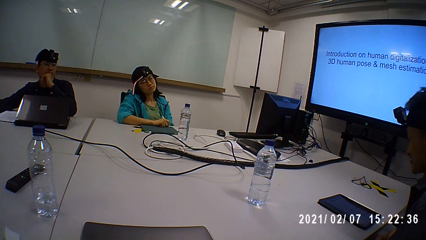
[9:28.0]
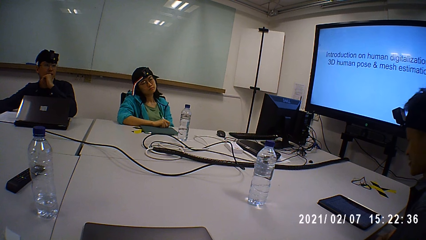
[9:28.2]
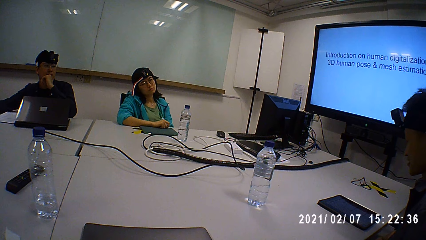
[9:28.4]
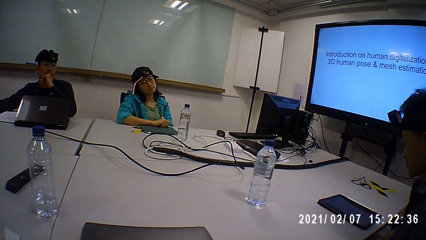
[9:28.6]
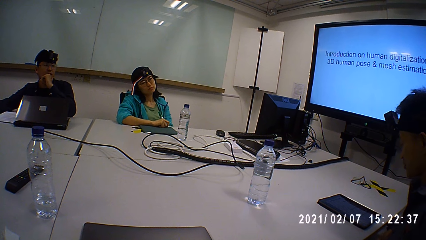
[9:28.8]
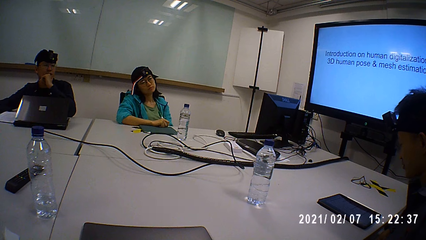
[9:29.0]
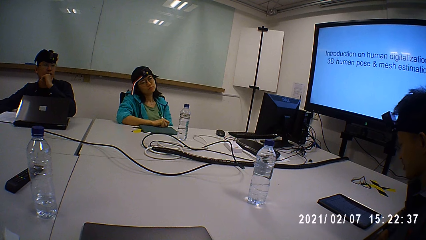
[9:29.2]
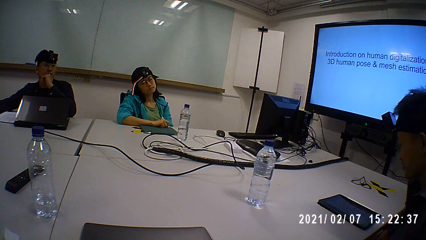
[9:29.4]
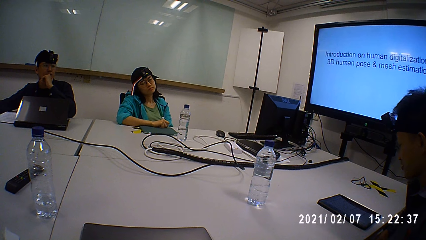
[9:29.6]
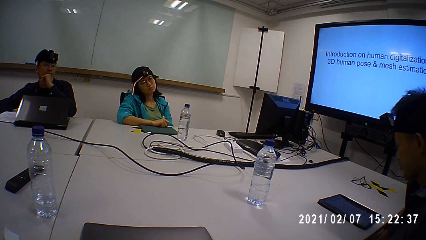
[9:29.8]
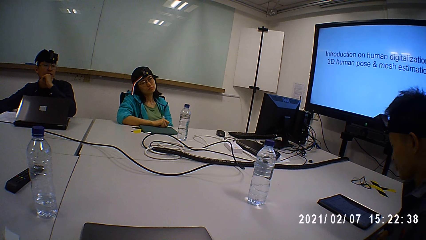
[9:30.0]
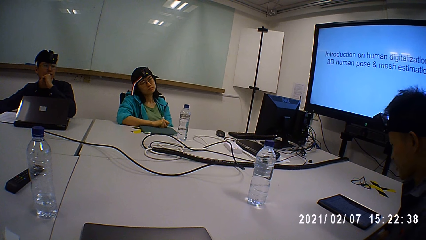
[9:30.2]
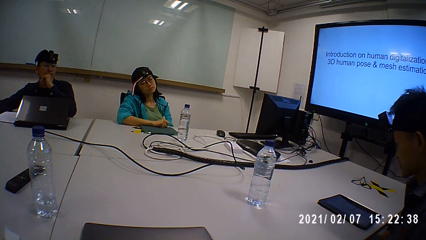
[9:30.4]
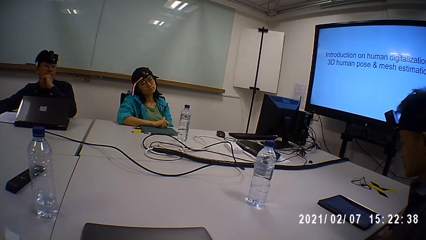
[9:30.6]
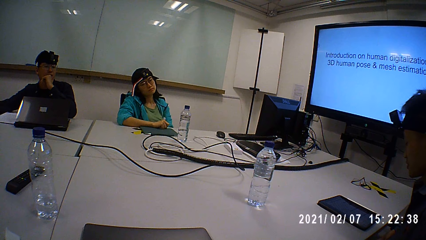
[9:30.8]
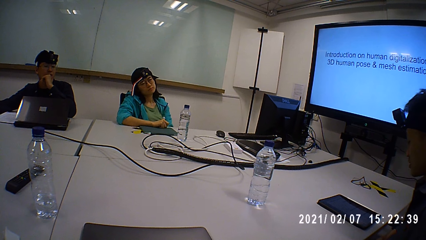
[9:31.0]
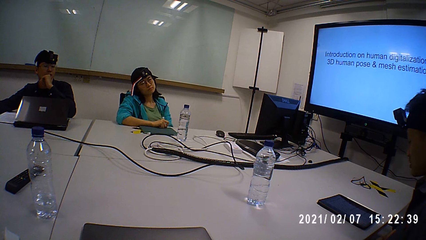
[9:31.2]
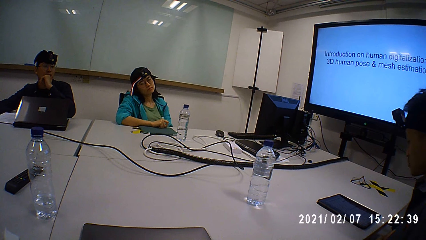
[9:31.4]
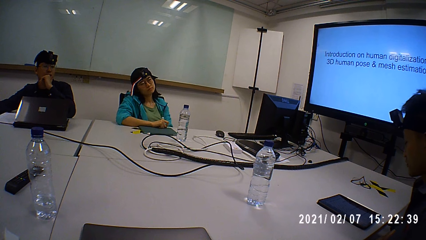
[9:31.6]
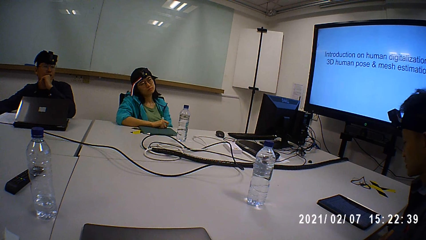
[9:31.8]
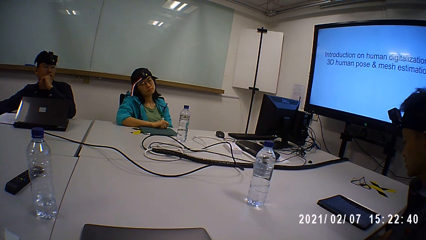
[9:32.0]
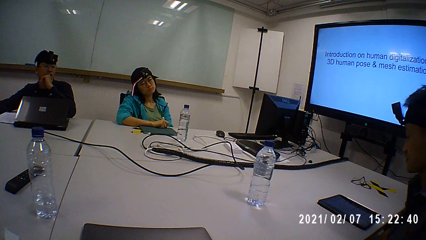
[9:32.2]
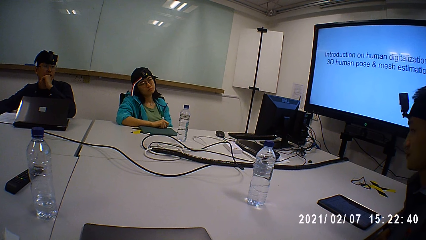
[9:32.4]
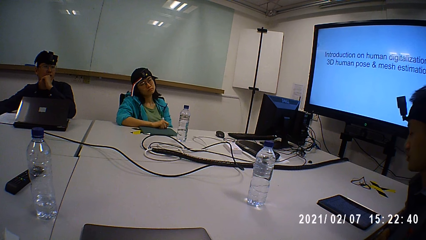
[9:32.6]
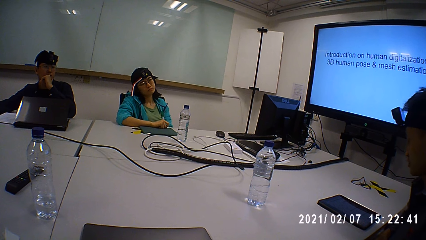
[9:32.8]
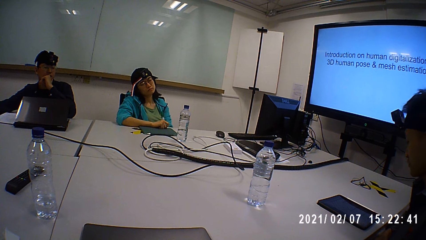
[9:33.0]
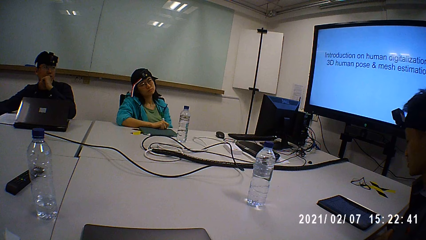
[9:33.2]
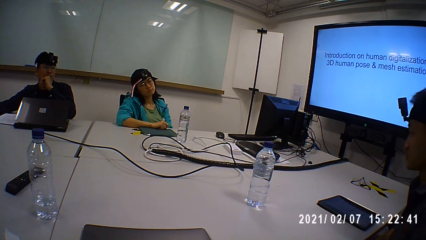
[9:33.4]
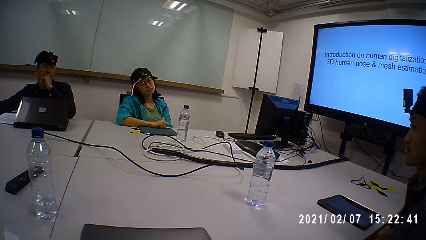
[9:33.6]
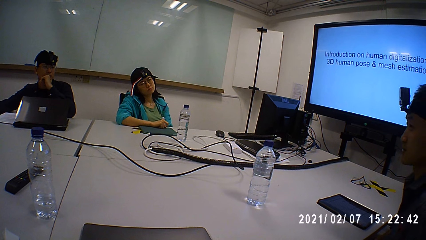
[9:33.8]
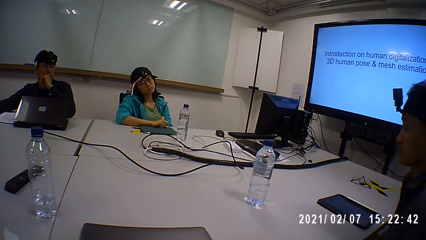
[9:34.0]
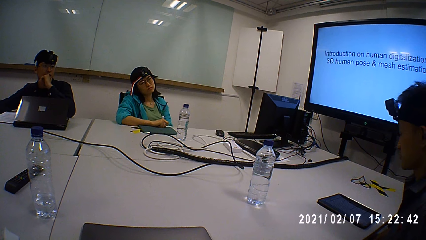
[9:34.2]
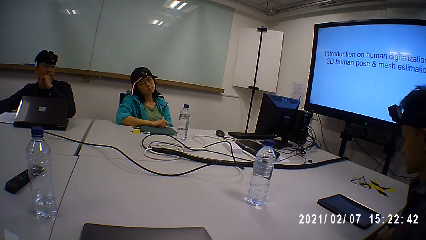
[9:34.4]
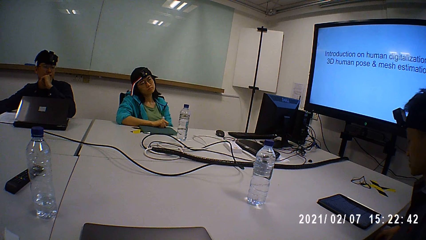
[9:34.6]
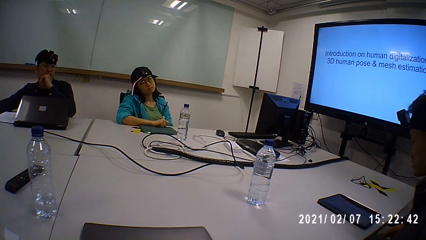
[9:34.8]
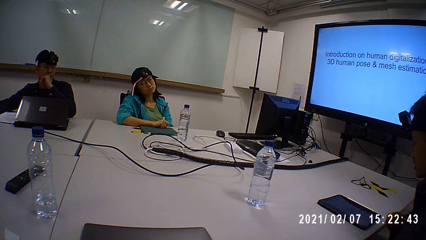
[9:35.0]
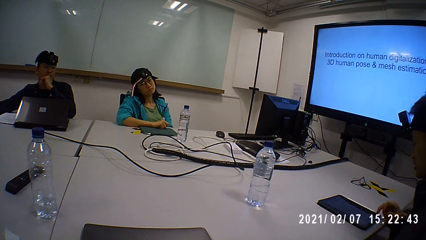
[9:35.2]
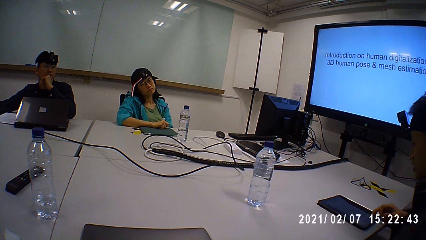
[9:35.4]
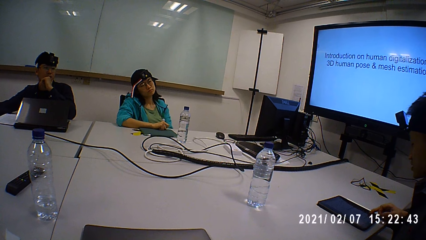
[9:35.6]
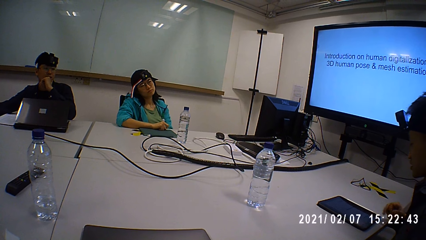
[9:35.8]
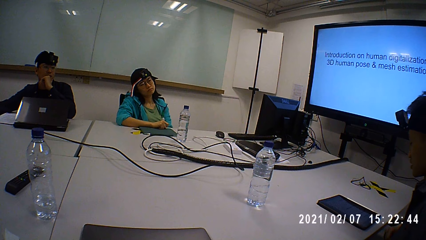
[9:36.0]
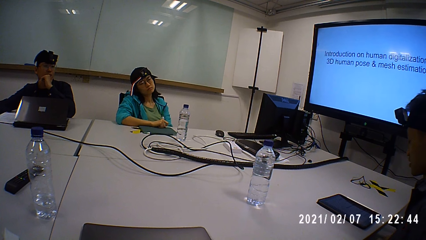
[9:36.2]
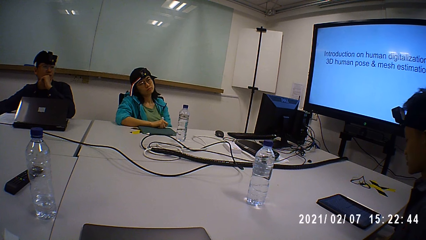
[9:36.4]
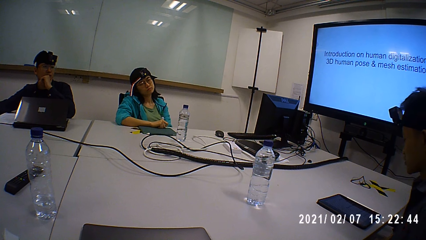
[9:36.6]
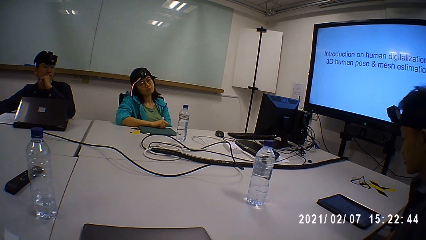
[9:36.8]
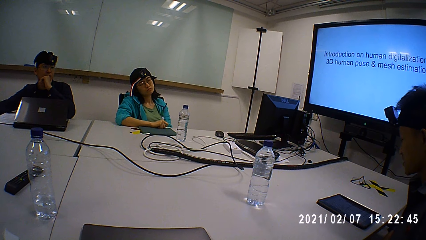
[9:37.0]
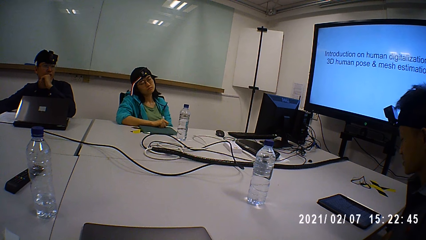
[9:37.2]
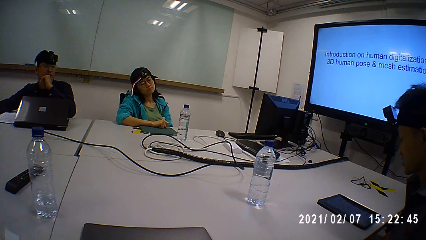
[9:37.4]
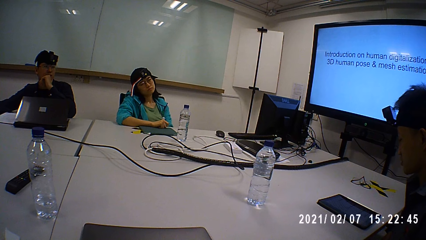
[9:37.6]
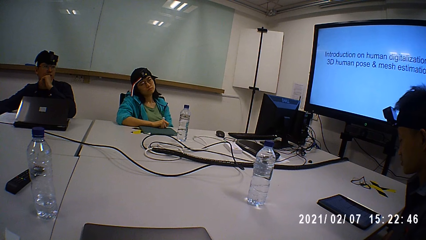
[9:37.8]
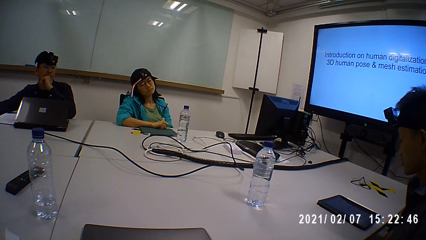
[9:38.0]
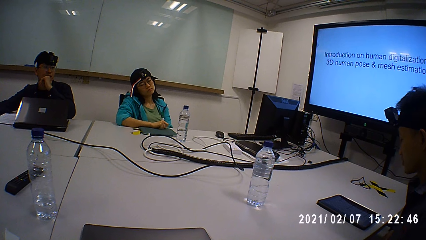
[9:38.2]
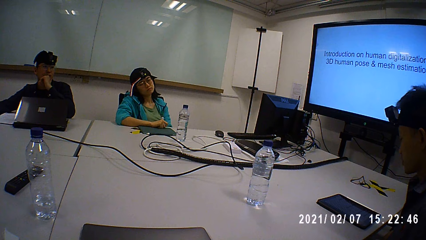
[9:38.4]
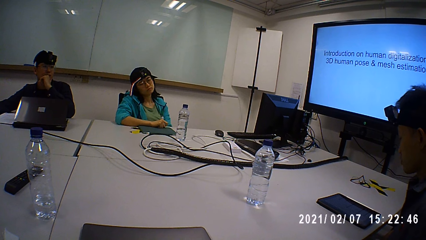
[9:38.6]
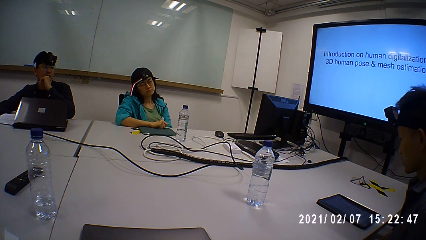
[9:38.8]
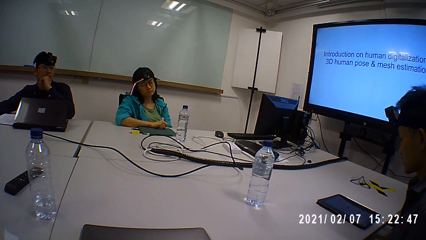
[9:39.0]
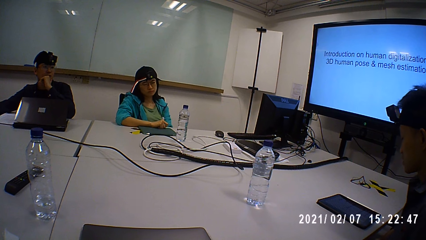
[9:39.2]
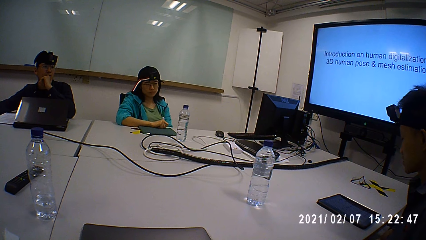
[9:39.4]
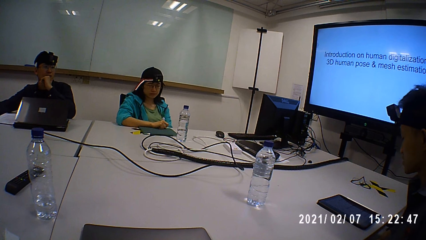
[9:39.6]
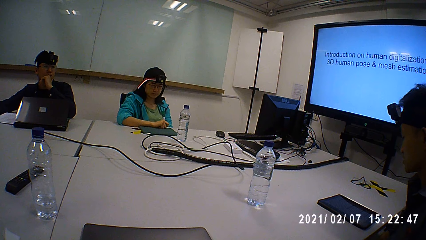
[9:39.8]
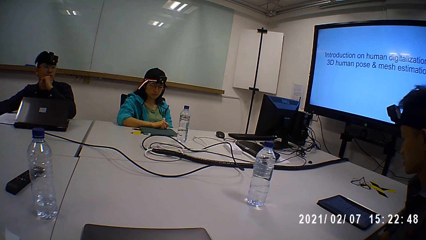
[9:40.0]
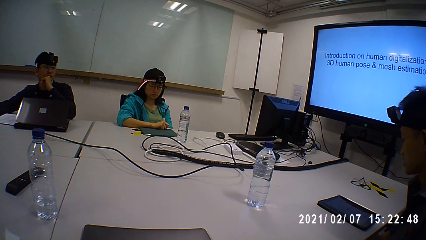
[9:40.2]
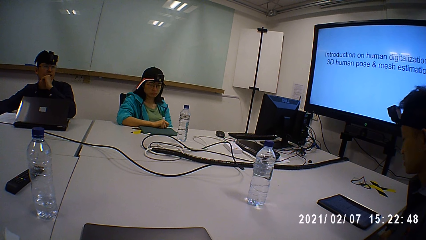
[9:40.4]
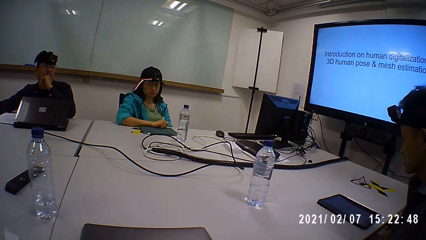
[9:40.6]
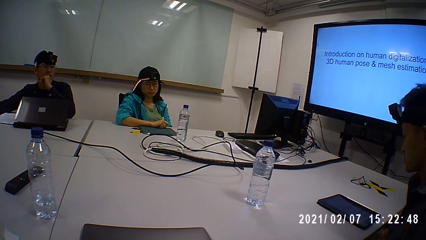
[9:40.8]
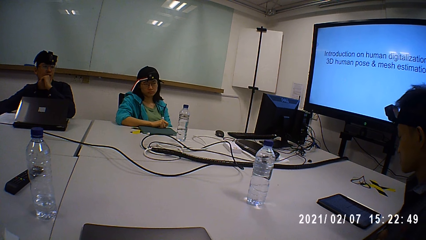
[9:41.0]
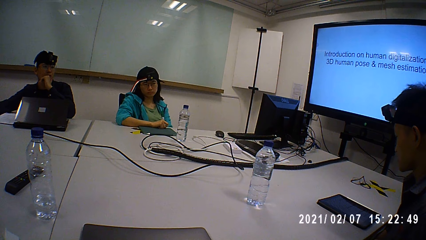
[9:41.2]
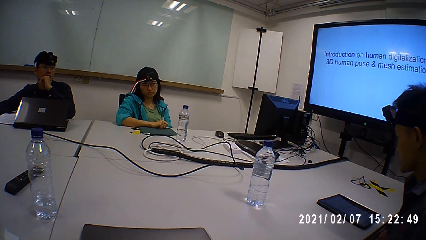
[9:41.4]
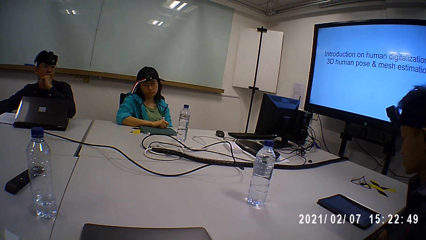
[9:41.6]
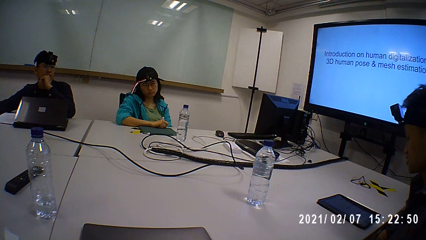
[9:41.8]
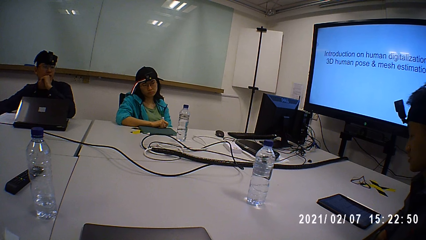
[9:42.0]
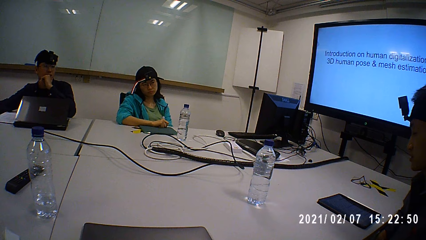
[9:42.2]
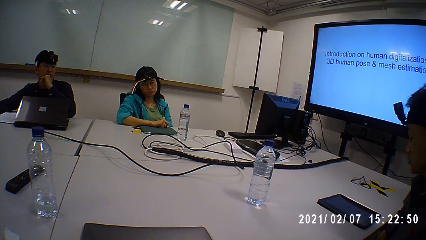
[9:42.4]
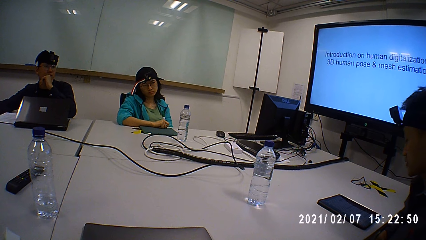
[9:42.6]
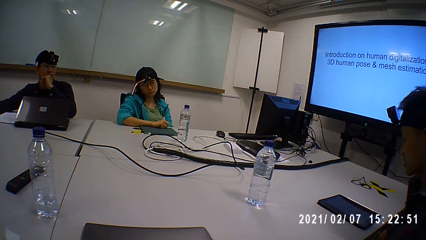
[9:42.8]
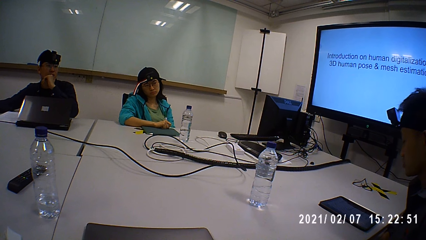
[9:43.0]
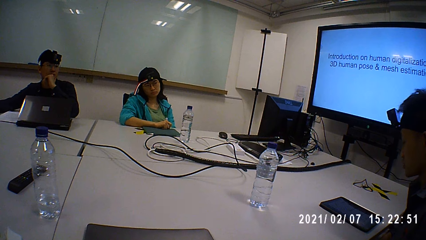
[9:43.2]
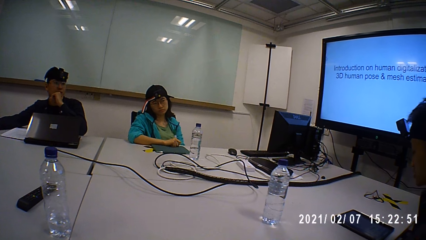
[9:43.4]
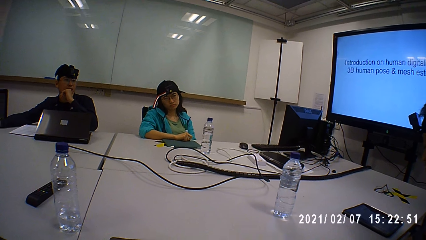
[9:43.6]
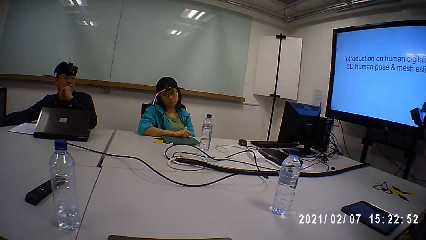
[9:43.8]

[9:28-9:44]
A man scrolls through the tablet and reads on the tablet. The camera wearer stares at the man.
